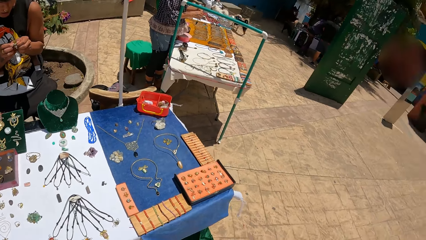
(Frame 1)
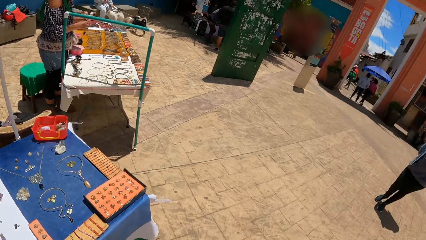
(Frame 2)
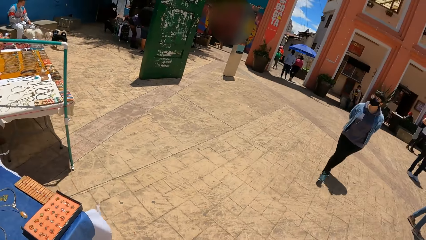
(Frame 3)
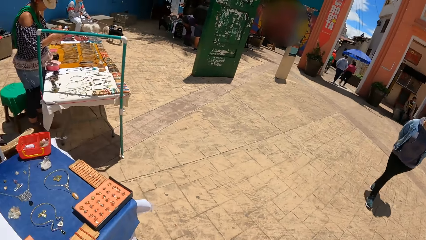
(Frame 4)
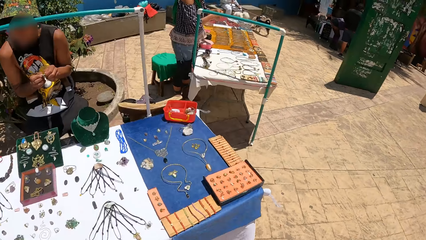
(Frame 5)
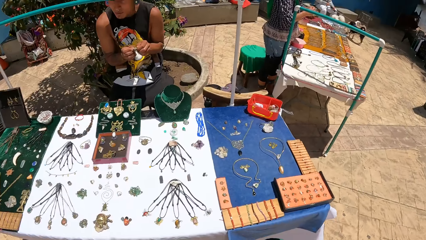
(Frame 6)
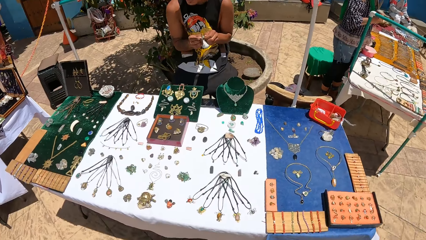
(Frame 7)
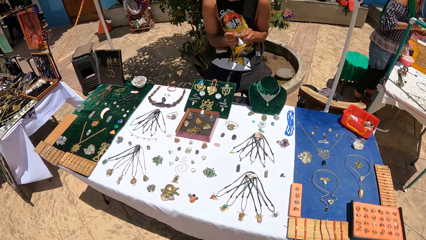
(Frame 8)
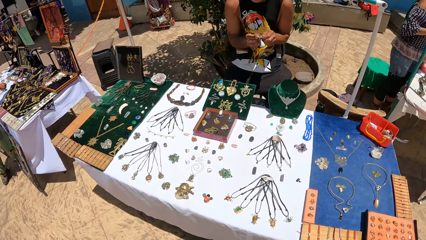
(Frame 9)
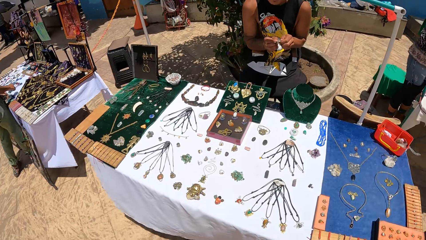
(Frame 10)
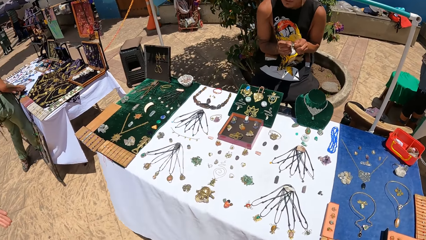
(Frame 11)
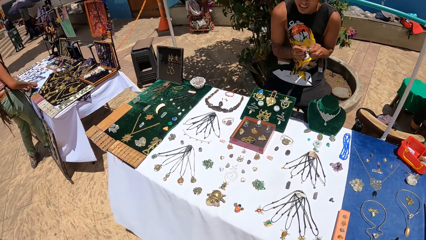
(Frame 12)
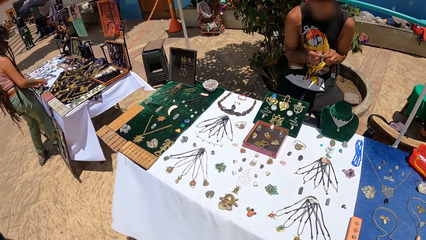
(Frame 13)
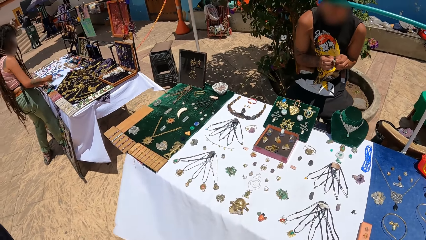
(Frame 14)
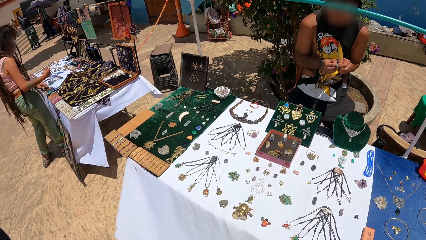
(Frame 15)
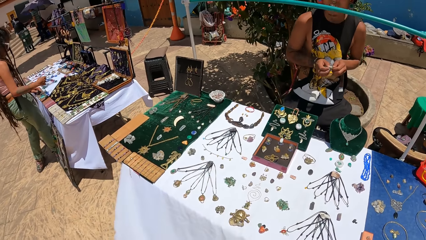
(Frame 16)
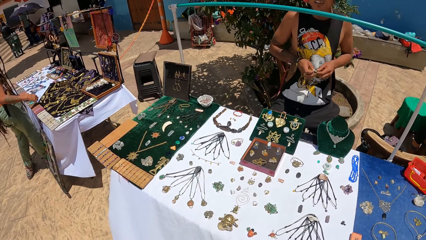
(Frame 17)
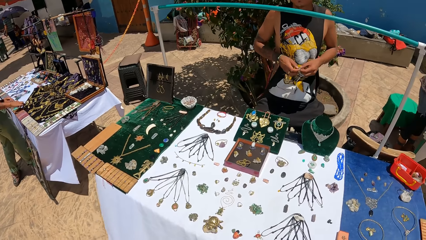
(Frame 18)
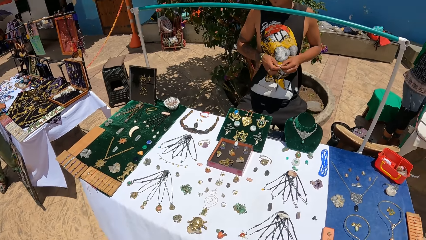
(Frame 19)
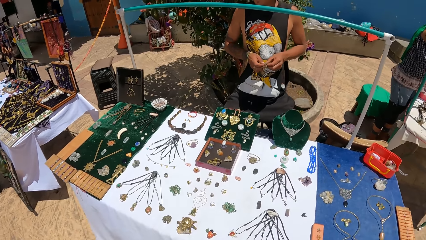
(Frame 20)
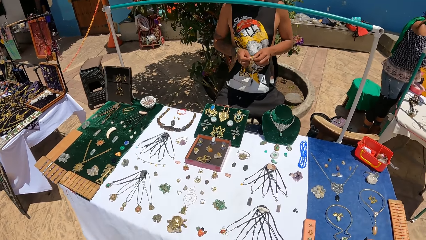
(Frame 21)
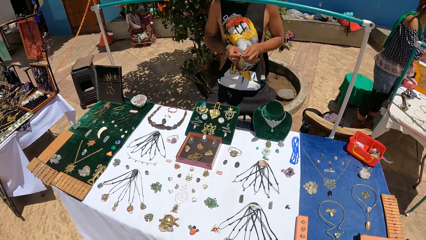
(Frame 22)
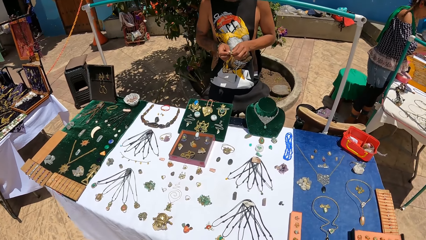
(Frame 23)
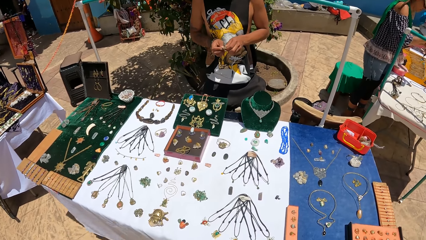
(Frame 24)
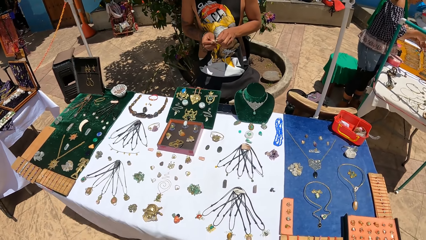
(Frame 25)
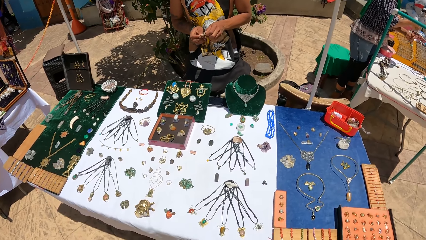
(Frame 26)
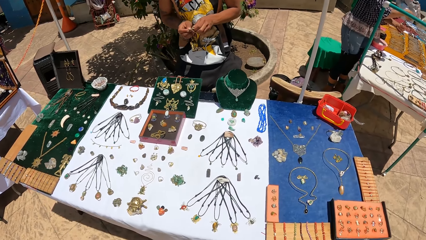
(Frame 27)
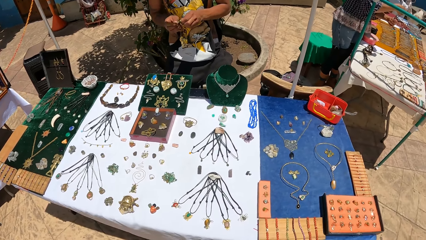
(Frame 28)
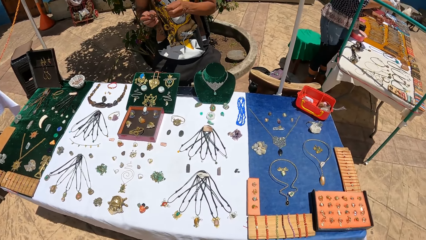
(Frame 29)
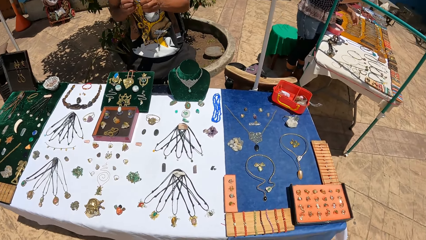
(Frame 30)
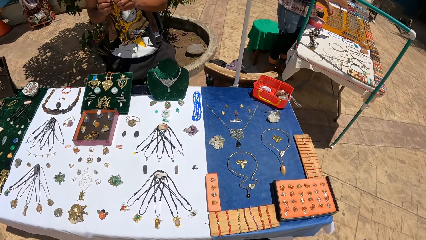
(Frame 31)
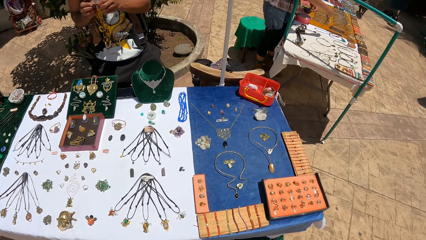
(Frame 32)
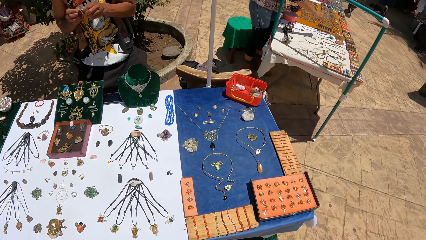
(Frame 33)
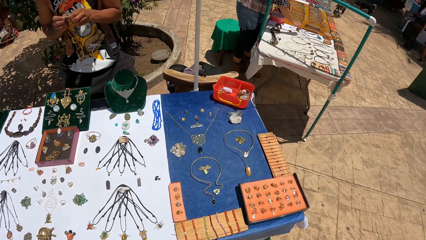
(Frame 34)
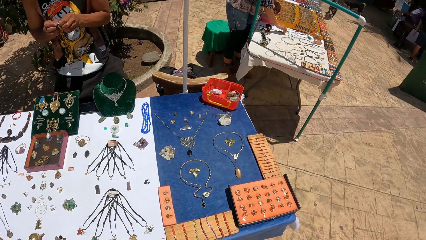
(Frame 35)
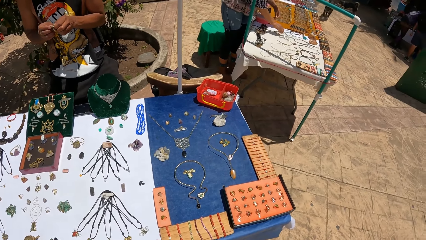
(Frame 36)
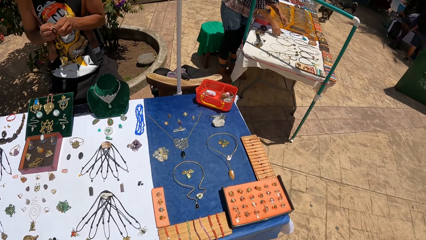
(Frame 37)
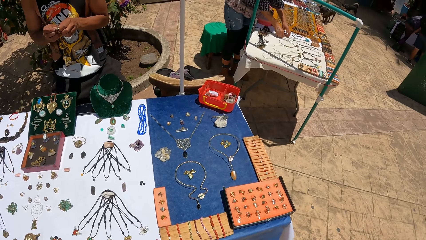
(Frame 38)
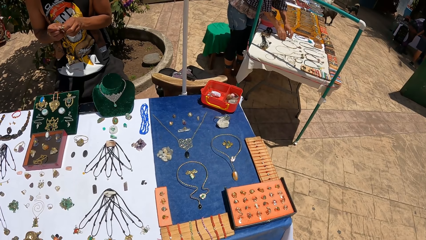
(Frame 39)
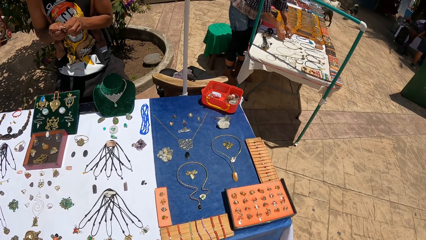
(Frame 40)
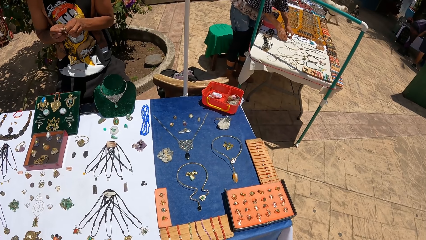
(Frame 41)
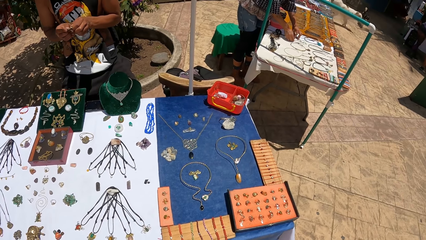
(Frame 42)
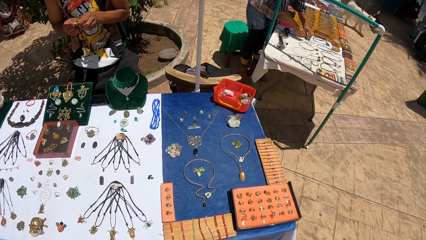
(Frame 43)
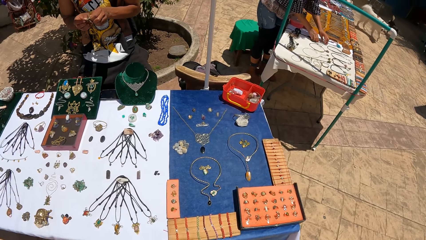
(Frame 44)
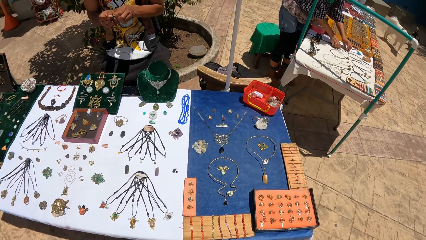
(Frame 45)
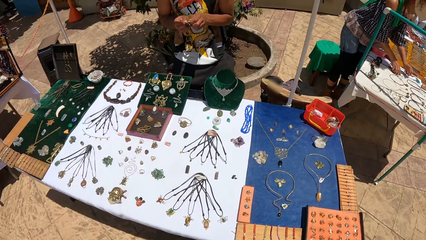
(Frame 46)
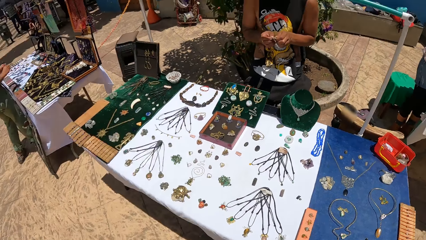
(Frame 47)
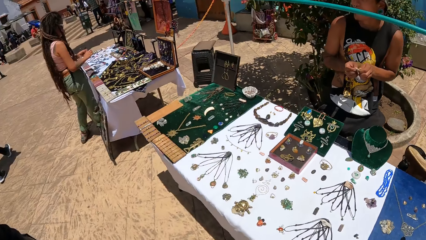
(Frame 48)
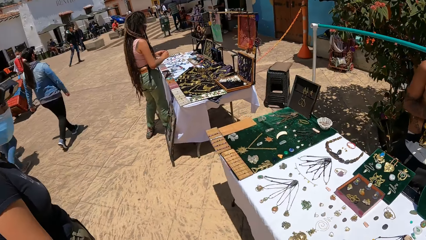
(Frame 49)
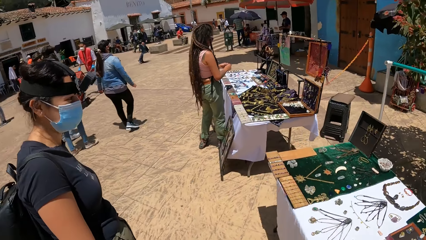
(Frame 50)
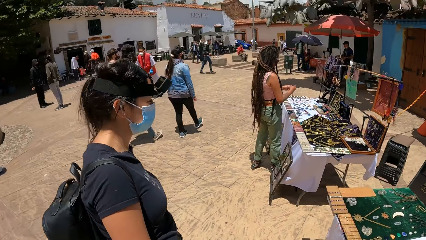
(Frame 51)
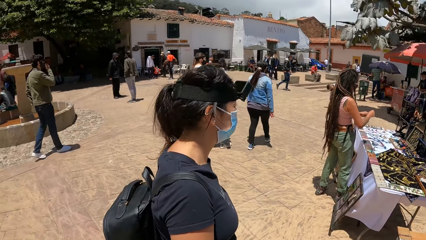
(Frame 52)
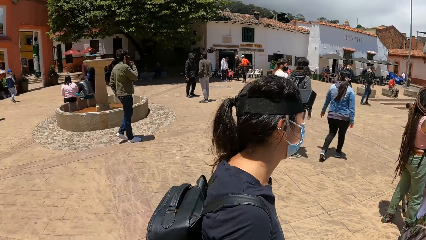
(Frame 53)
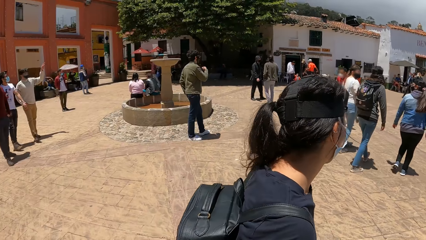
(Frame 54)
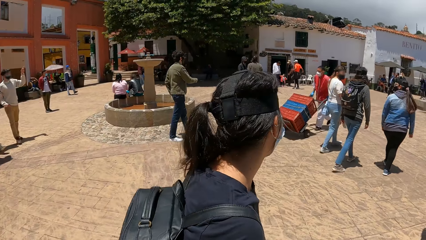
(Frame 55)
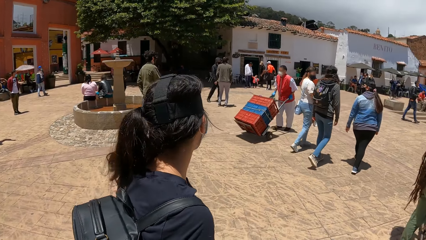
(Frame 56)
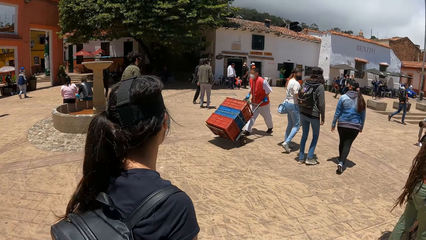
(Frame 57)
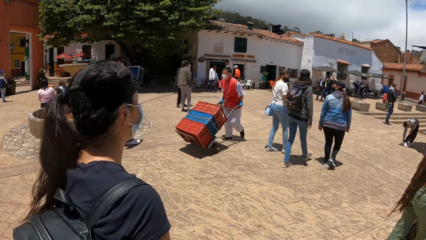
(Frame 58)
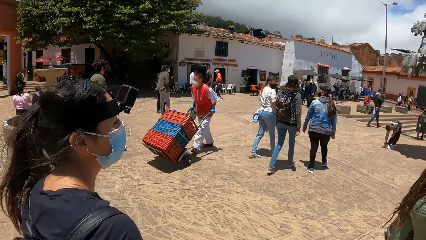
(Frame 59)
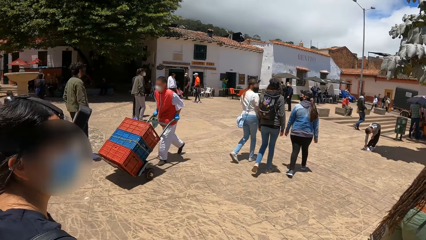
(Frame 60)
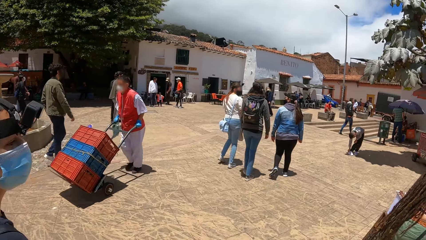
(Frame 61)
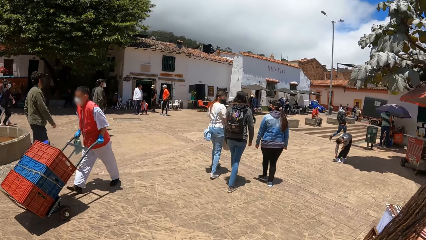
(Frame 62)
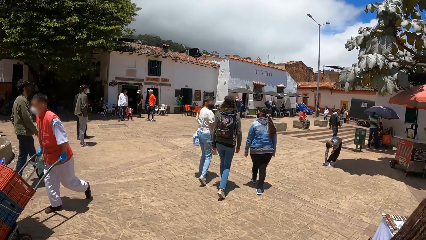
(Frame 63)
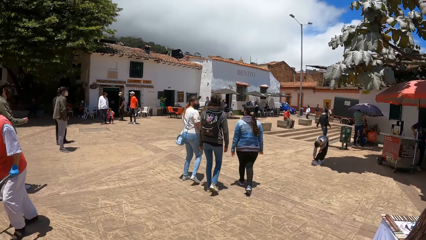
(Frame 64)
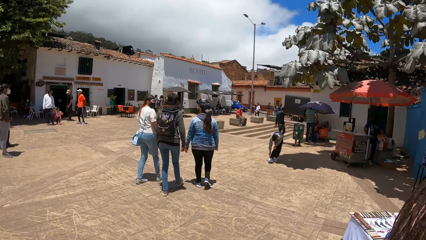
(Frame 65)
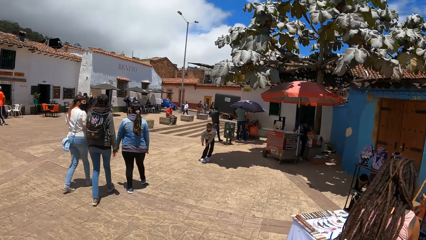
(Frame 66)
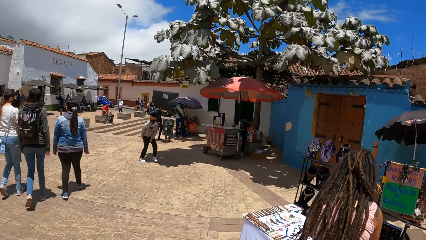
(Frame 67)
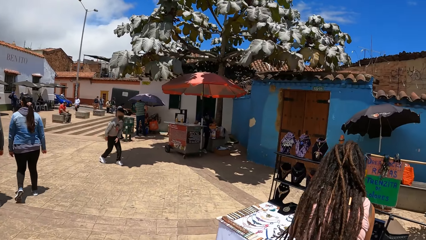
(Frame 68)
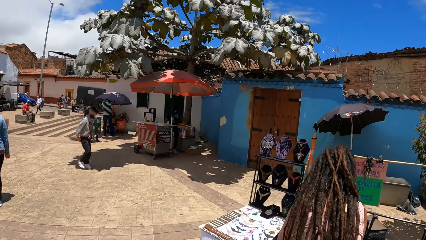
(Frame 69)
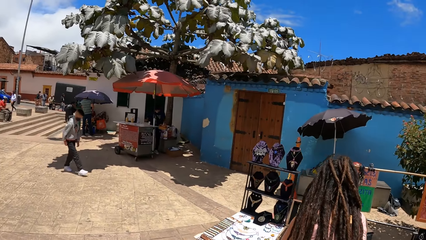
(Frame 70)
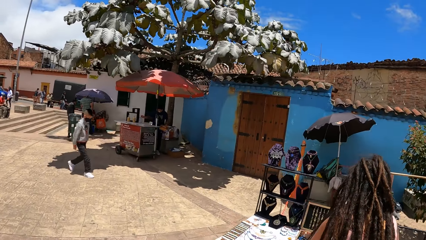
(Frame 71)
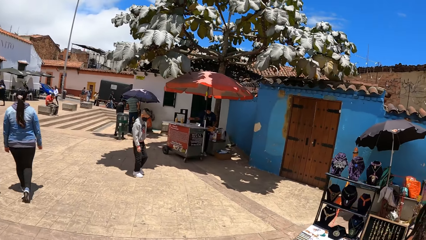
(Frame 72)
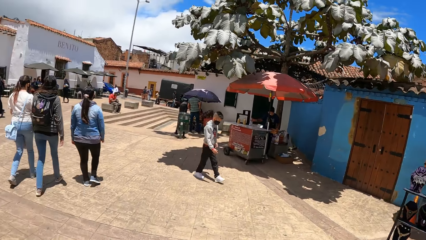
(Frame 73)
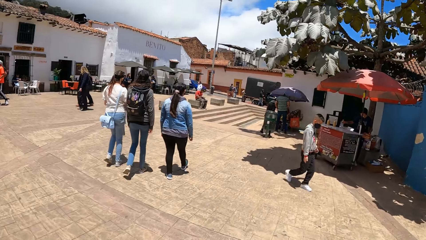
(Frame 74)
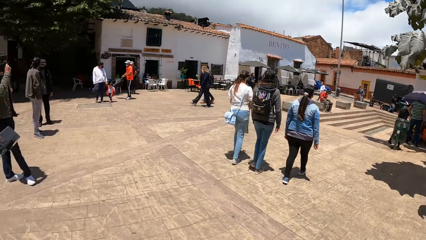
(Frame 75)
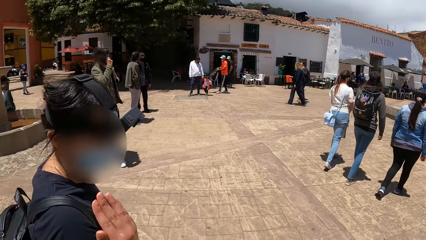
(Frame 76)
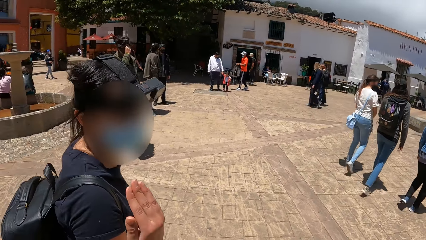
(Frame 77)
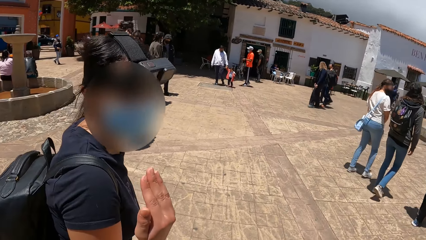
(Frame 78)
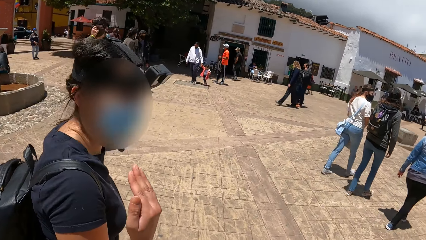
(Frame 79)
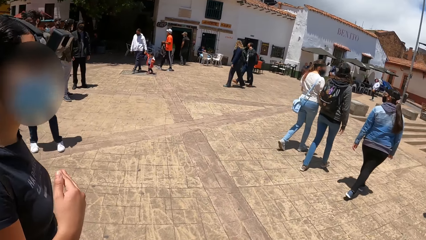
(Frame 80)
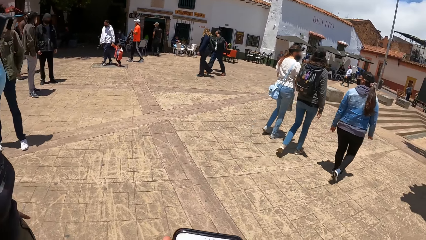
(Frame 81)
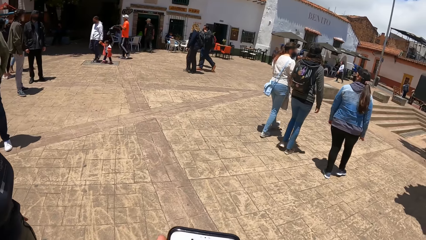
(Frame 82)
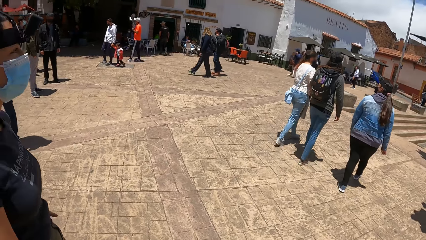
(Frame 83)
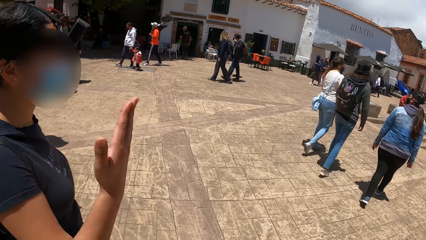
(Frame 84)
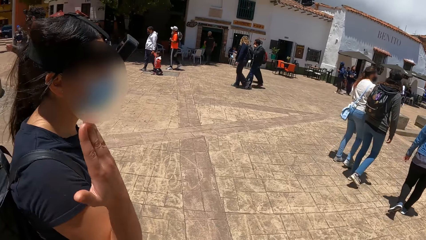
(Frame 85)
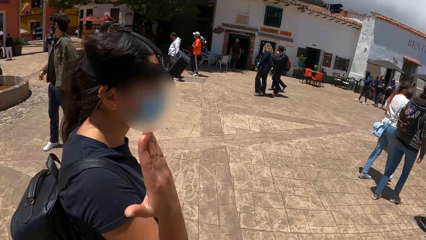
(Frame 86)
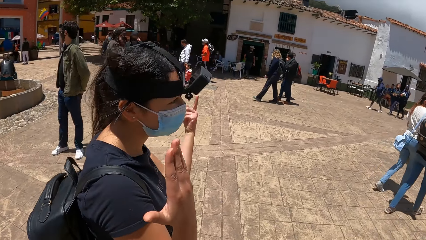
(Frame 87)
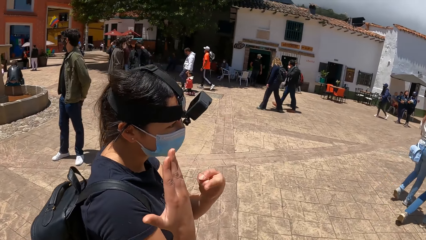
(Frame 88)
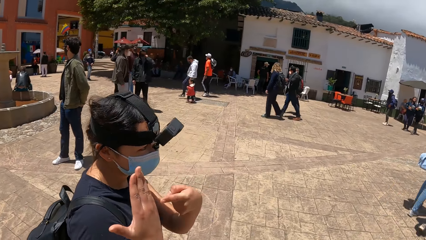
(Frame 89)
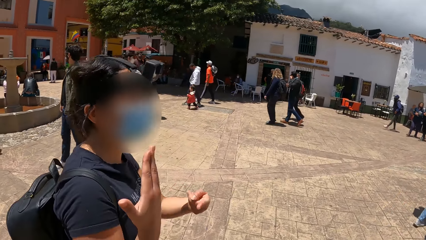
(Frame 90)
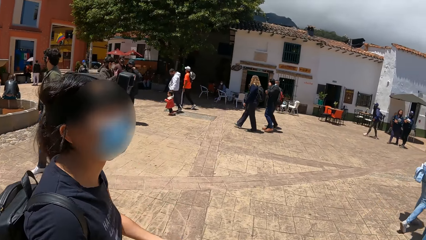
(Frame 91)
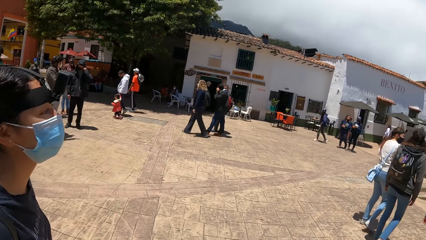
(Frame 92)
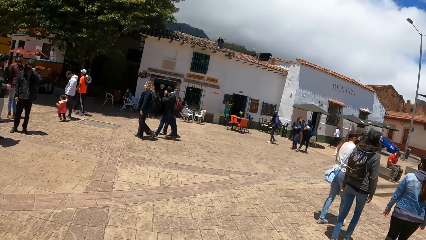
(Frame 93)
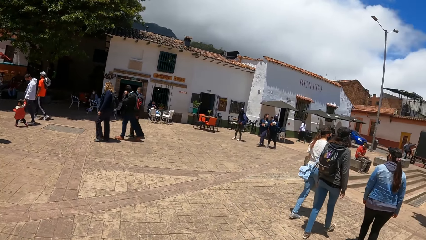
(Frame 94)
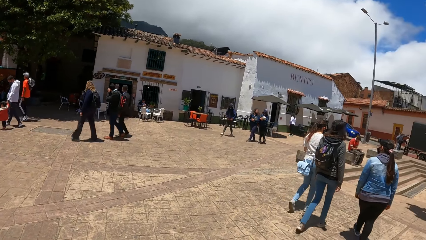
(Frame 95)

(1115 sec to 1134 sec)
The camera wearer walks alongside the woman. The woman gesticulates with her right hand. The camera wearer interacts with the woman. The woman gesticulates with both hands.
